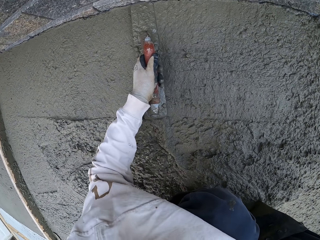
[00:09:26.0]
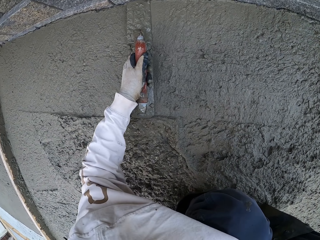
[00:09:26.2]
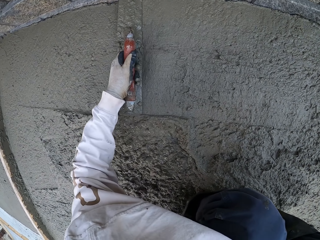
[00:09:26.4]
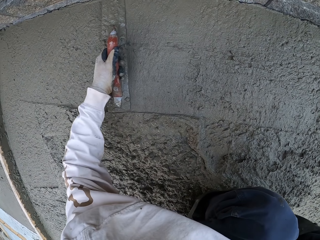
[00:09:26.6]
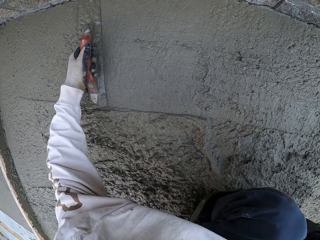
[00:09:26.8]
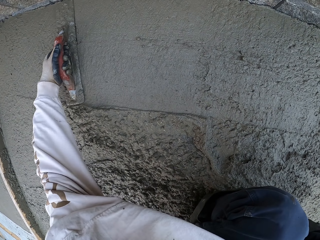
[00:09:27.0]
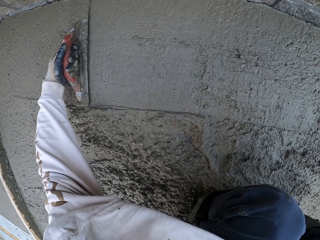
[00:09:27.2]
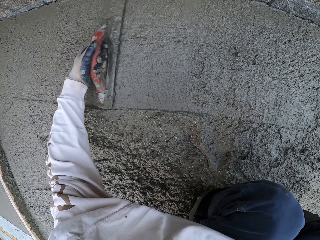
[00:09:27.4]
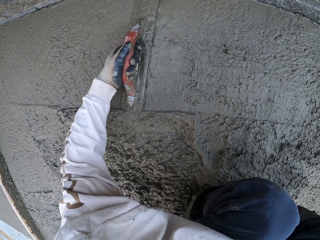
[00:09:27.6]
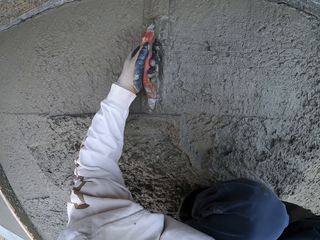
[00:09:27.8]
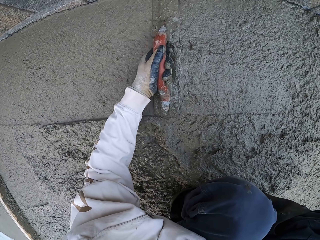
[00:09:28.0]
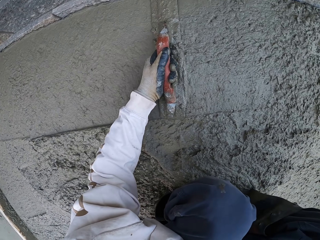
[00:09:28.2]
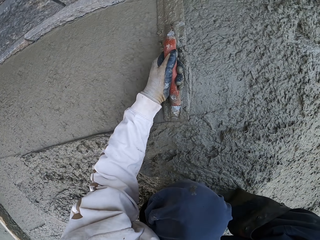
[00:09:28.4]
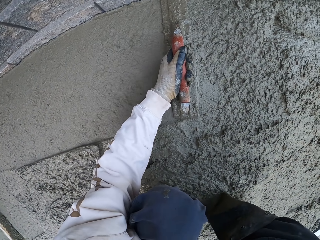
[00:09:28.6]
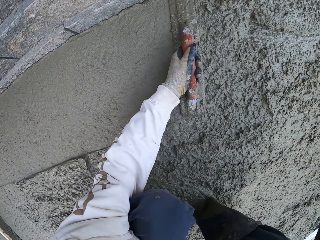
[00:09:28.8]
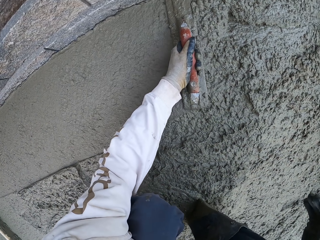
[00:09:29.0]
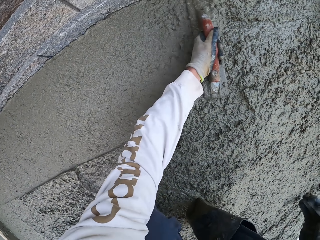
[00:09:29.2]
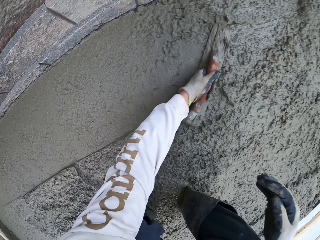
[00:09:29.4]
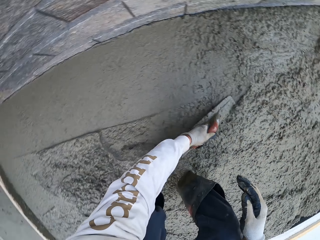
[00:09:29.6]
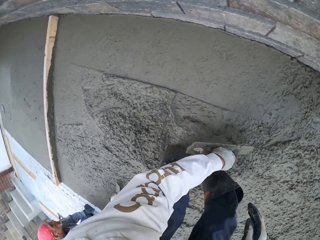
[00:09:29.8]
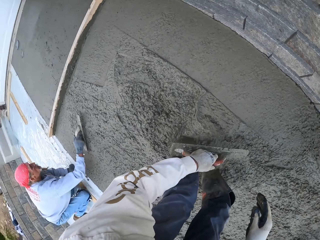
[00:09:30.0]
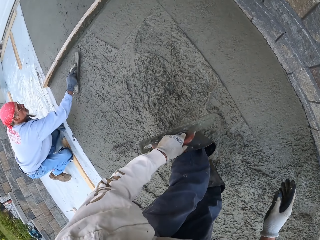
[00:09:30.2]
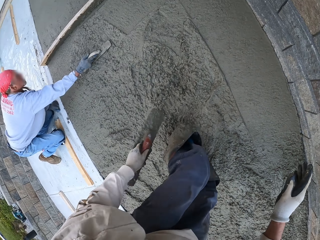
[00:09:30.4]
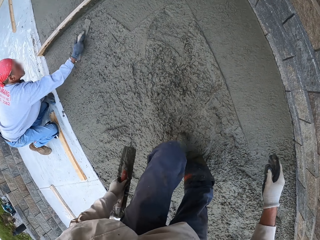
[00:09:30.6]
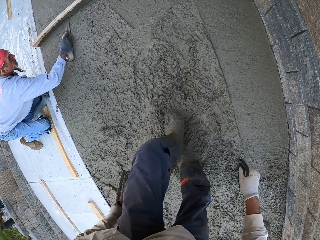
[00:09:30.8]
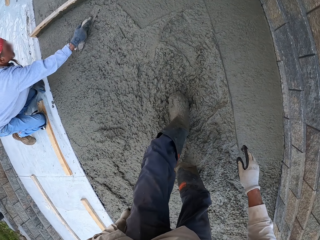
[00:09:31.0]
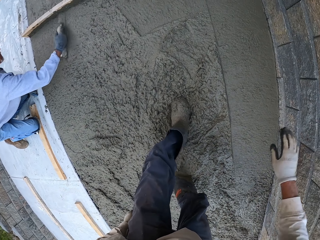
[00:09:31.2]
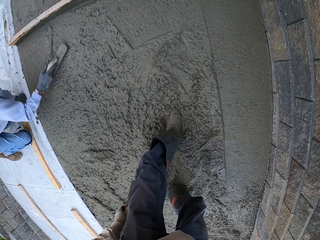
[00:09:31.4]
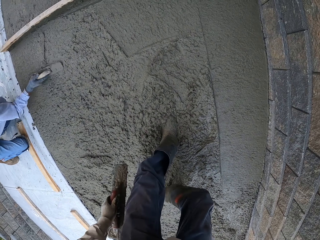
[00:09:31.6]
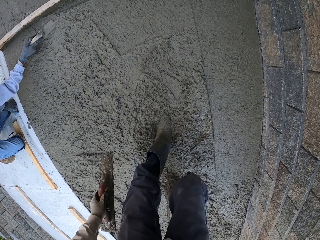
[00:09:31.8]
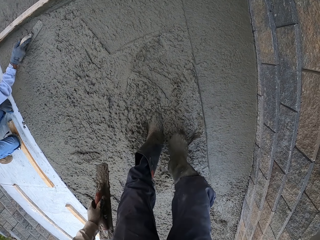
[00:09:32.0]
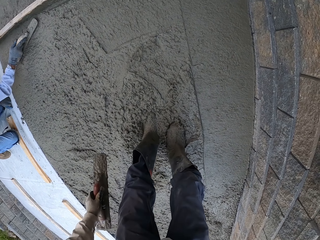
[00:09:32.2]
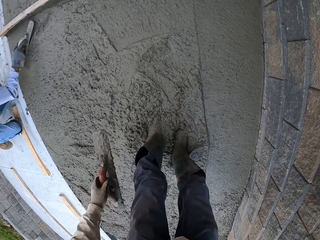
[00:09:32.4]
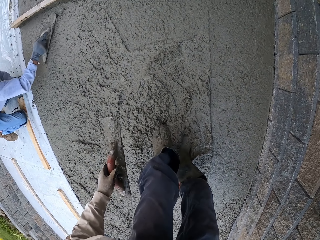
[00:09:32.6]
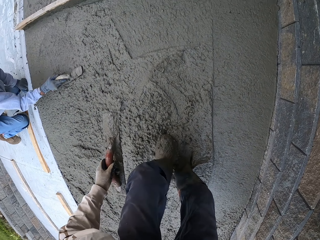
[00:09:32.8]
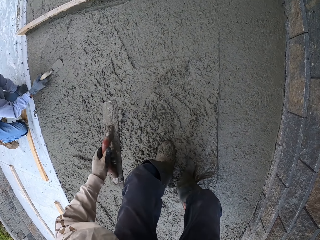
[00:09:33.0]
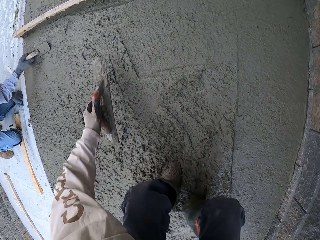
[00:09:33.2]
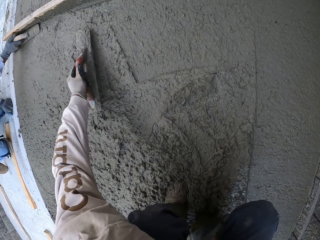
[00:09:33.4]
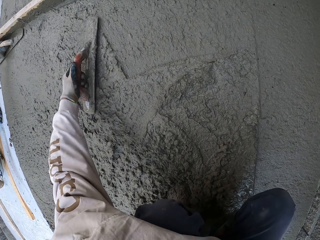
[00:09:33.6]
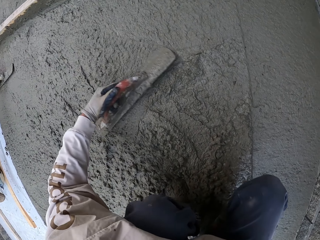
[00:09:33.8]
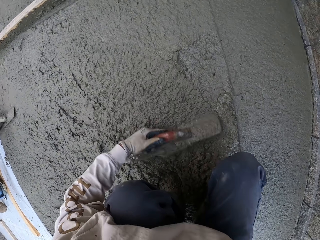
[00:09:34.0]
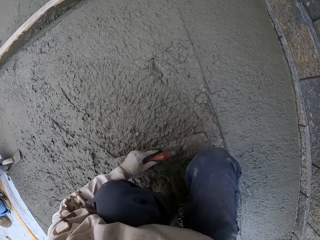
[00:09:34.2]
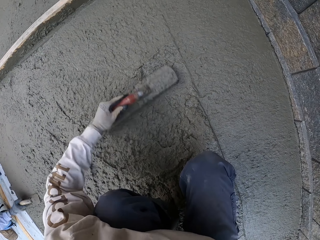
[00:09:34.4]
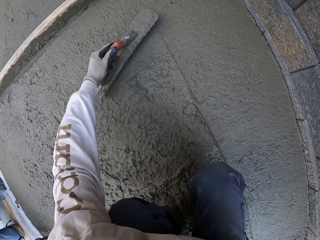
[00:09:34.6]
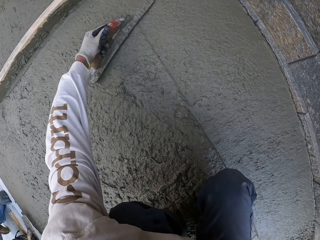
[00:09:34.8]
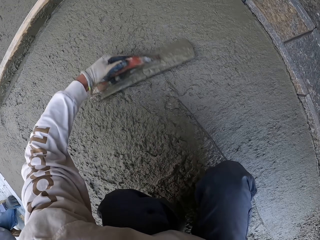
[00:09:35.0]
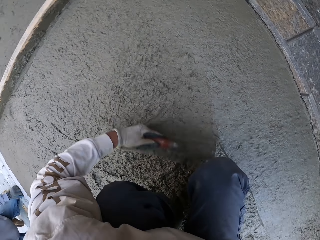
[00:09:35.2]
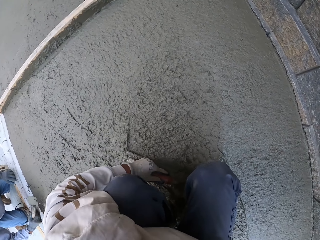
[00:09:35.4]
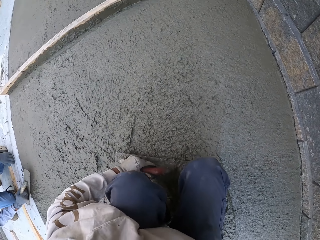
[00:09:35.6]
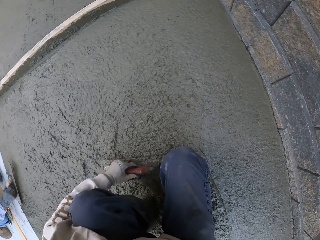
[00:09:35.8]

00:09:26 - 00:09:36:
A man levels the concrete with a masonry trowel. The camera wearer looks around. They level the concrete with the masonry trowel.

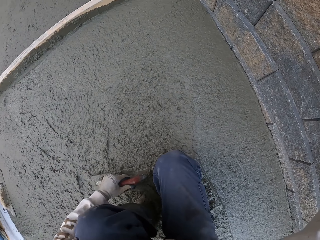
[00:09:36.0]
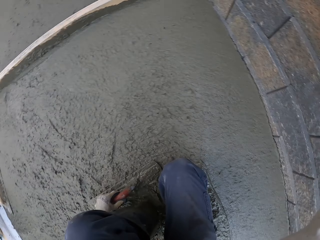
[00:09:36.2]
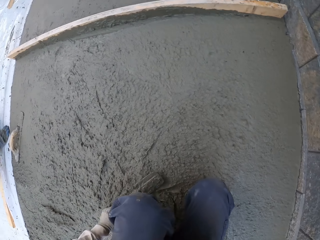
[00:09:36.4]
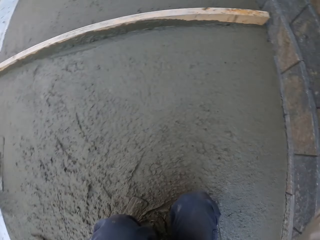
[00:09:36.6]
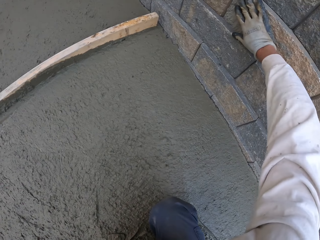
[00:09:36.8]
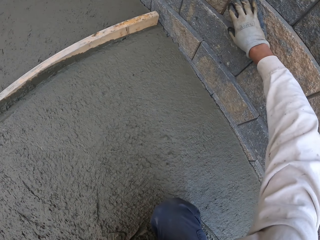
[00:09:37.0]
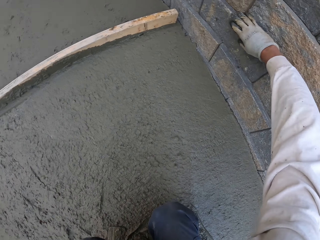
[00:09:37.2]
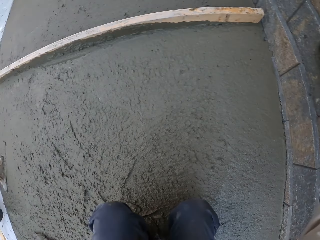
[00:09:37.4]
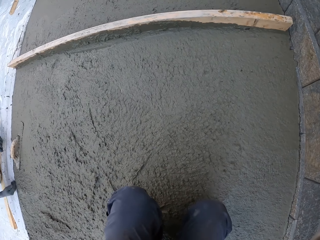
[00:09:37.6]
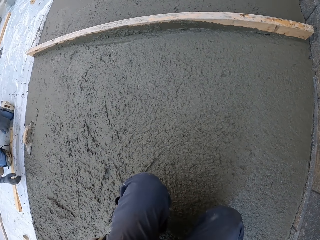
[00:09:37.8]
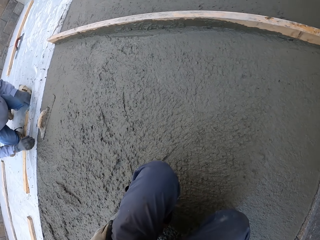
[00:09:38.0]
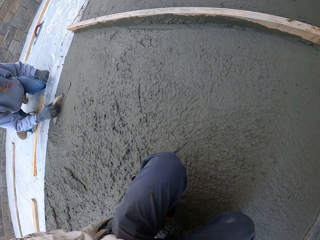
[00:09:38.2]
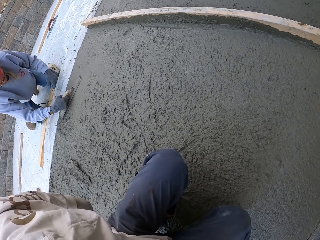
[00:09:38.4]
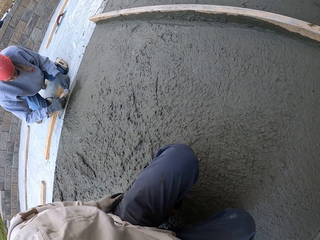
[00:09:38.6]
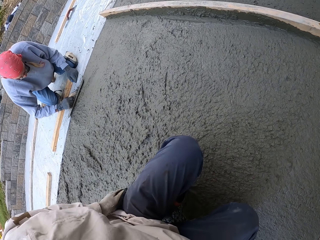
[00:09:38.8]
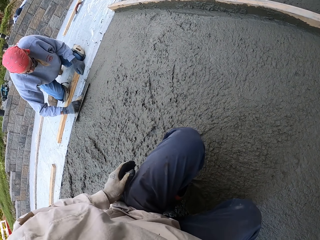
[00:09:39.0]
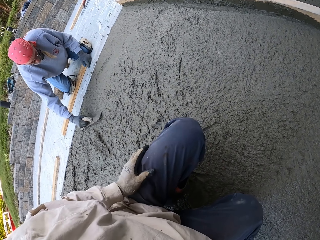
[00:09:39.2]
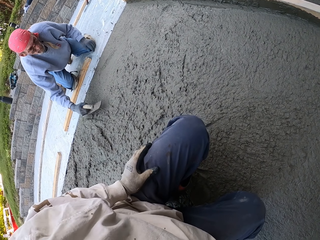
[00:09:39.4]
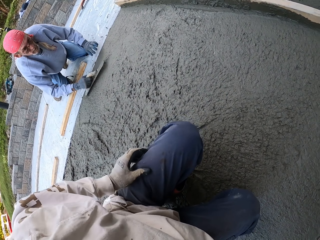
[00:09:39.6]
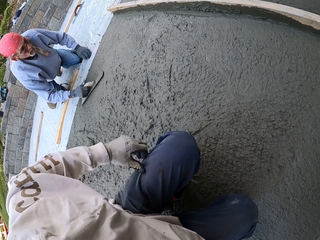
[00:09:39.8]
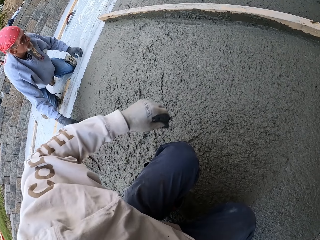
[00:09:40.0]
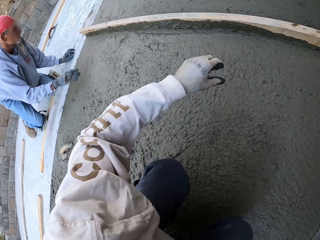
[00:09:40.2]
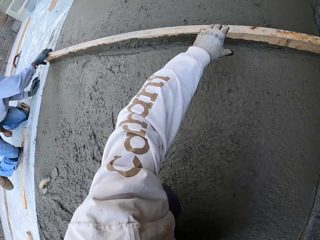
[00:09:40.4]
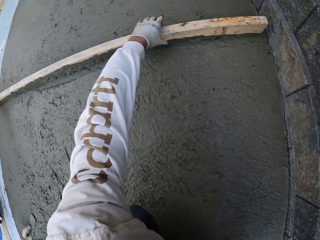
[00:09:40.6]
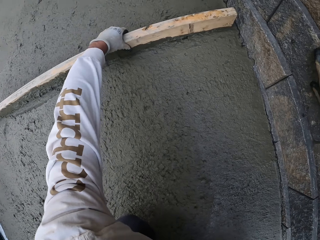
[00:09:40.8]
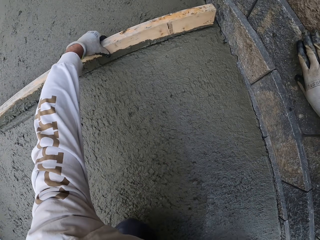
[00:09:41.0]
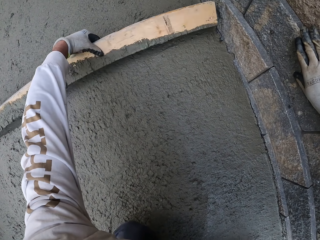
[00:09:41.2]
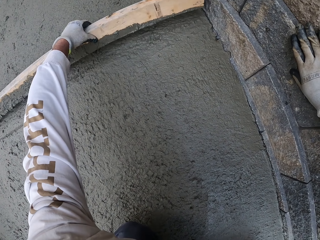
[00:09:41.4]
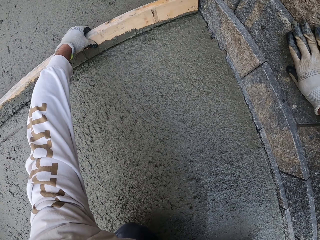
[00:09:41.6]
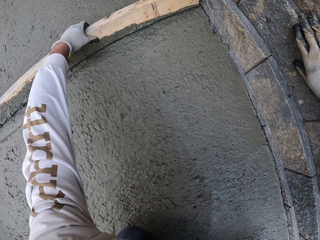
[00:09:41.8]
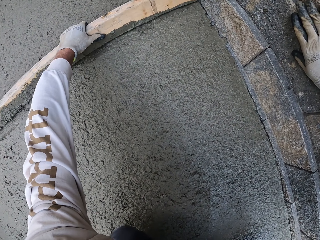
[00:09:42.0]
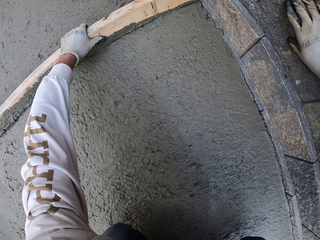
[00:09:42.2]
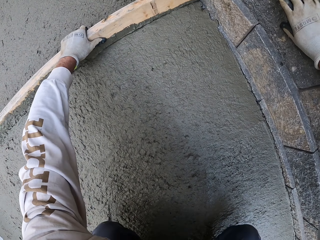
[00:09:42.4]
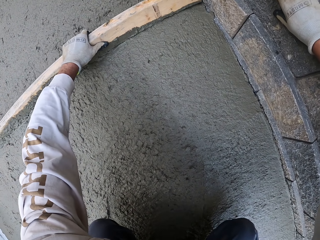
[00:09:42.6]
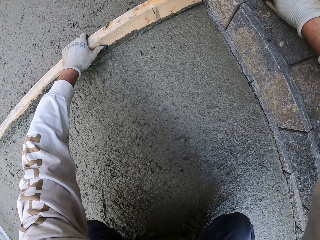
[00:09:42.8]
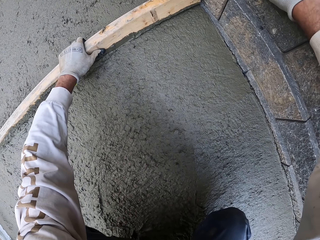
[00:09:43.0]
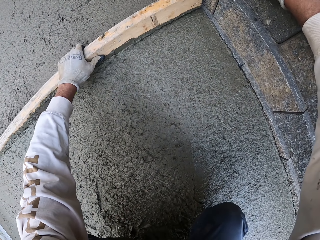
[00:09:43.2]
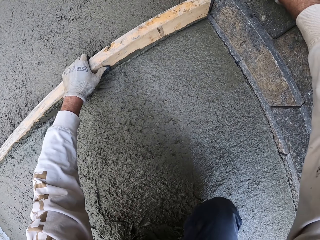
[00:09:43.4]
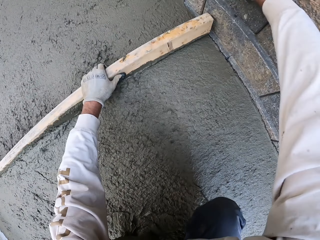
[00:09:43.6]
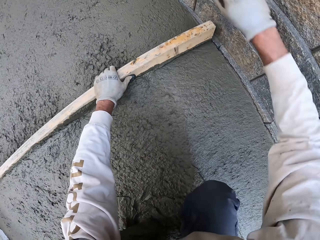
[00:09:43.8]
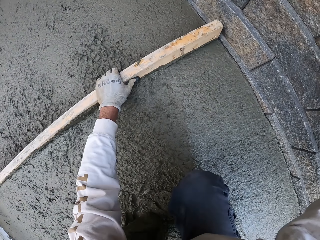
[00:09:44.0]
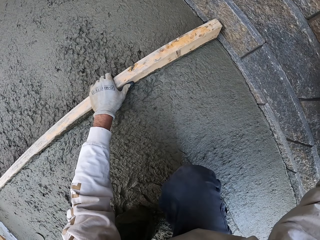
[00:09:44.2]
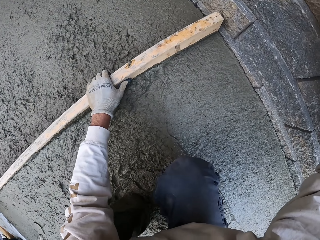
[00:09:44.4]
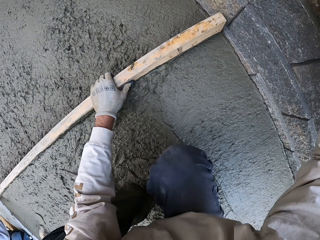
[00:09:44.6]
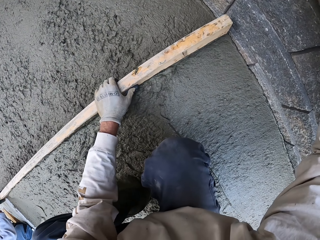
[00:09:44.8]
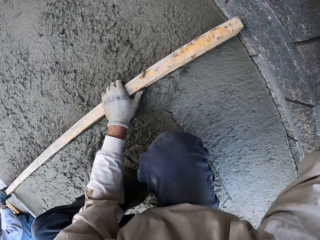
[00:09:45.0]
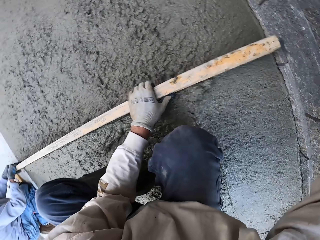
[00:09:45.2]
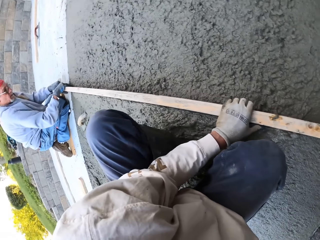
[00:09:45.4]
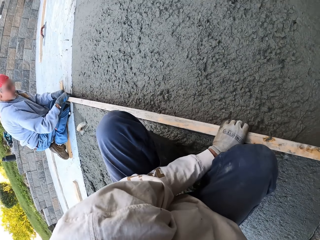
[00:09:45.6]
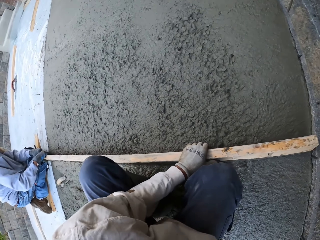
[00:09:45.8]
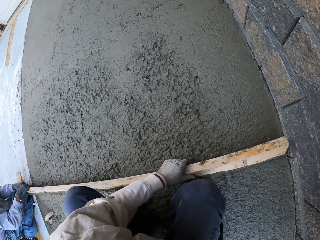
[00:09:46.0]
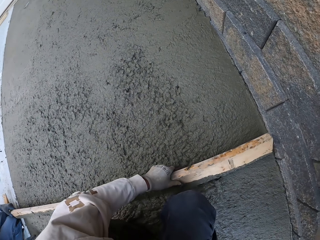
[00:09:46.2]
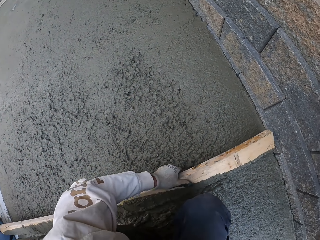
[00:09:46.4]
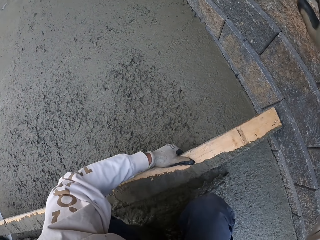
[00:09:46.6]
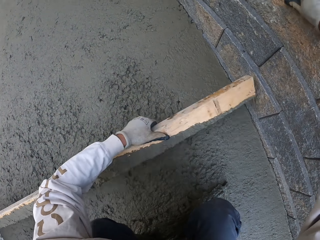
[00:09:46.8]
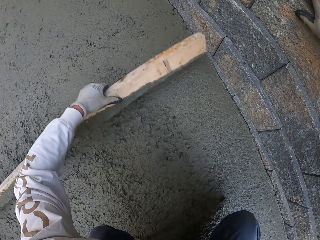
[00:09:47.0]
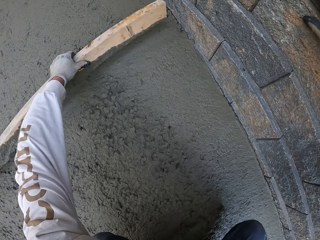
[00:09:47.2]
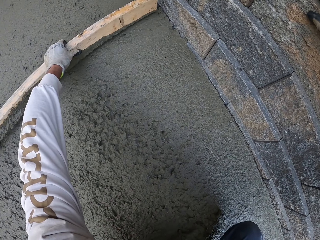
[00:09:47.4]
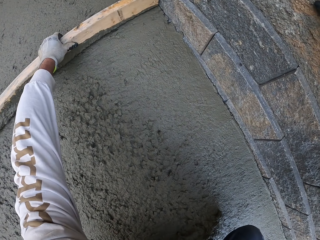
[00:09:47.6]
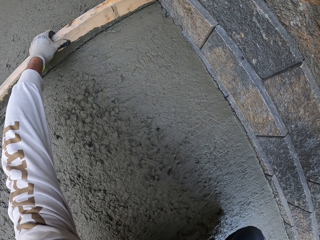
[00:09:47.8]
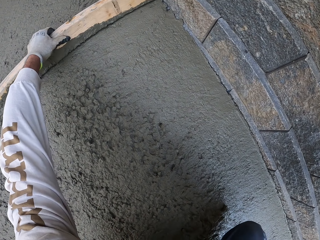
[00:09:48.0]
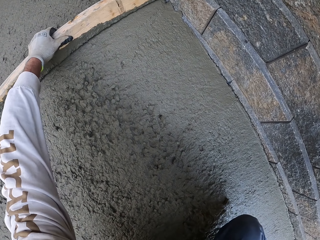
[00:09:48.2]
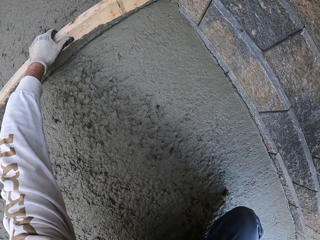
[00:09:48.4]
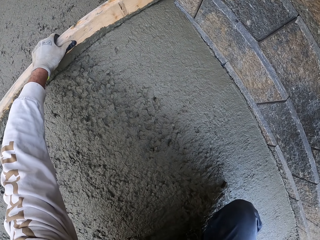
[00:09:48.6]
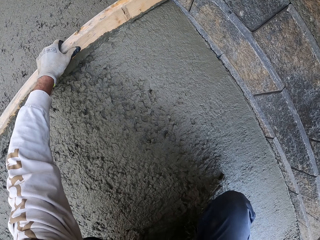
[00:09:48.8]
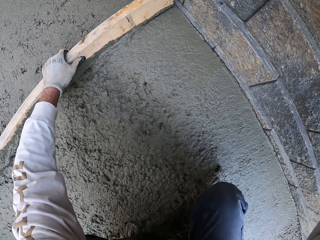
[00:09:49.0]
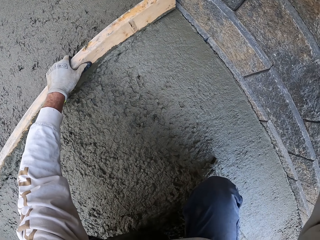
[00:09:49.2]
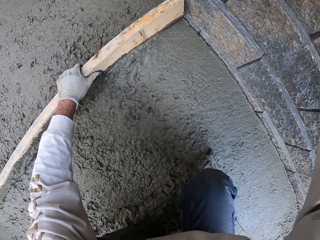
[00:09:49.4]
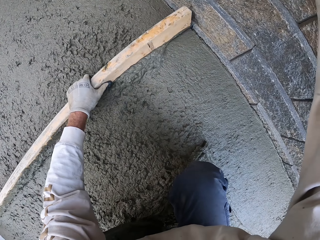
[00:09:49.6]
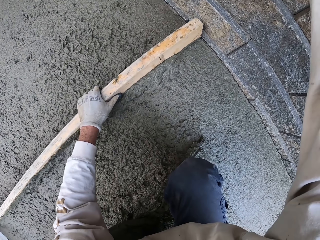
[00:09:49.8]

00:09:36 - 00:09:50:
The camera wearer looks around. A man puts the midget trowel down. The camera wearer puts the midget trowel down. The man picks up the midget trowel, levels the concrete with a masonry trowel, and puts the midget trowel down. The camera wearer holds a piece of wood and levels the concrete with the piece of wood. They flatten the floor. The man flattens the floor. The camera wearer looks around.
